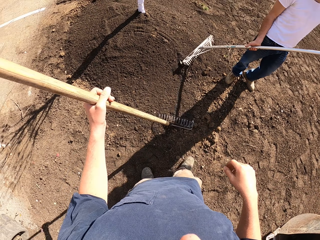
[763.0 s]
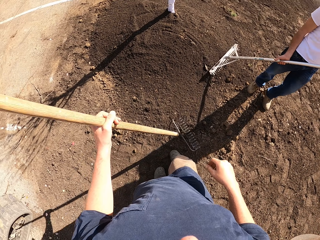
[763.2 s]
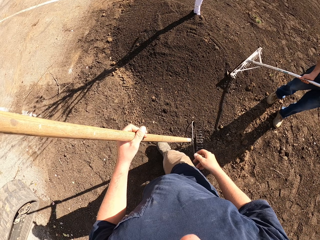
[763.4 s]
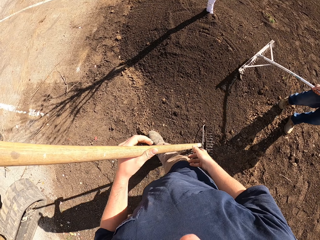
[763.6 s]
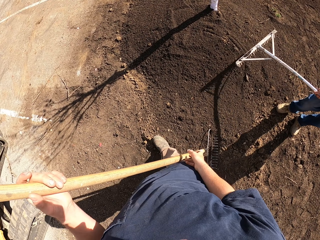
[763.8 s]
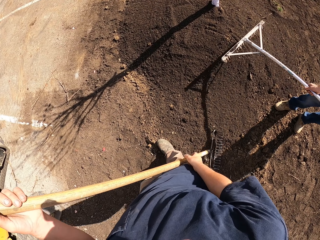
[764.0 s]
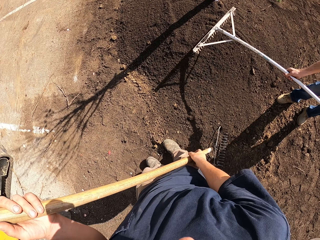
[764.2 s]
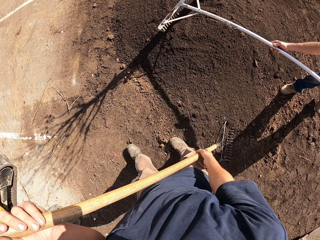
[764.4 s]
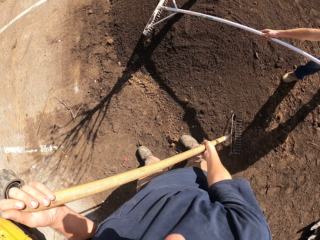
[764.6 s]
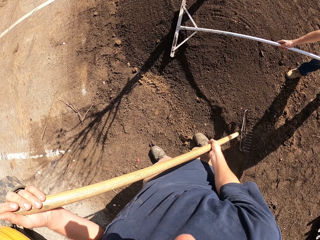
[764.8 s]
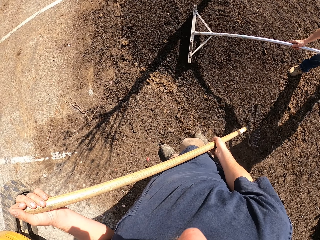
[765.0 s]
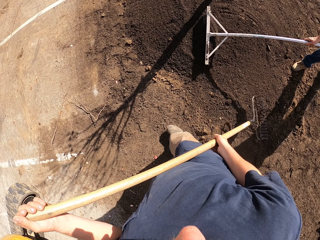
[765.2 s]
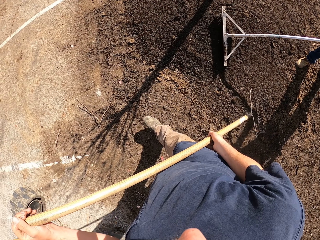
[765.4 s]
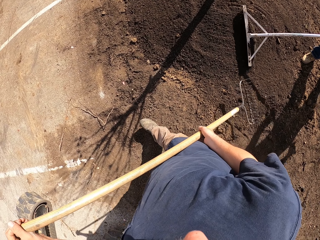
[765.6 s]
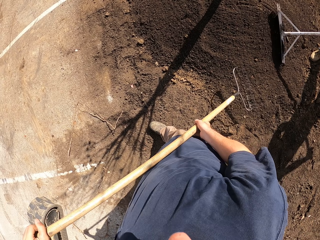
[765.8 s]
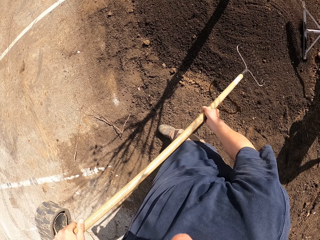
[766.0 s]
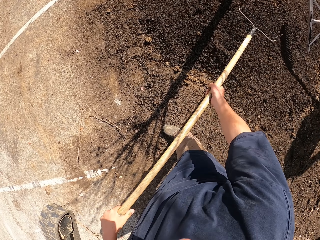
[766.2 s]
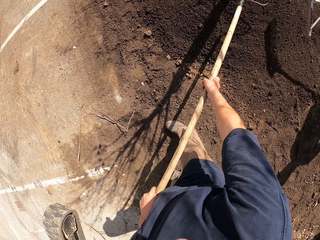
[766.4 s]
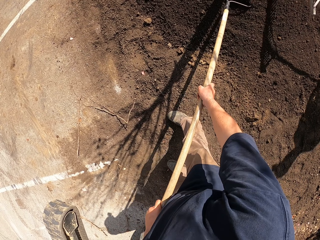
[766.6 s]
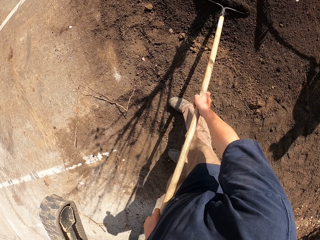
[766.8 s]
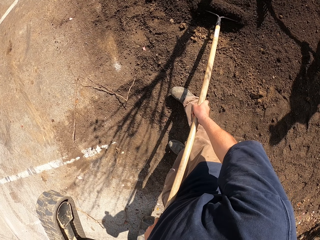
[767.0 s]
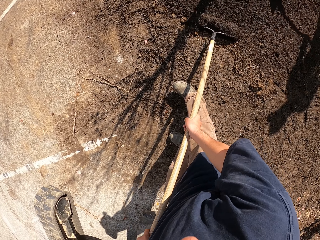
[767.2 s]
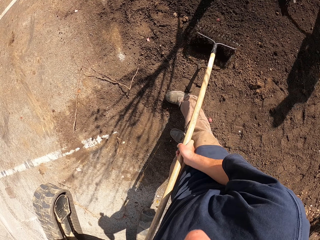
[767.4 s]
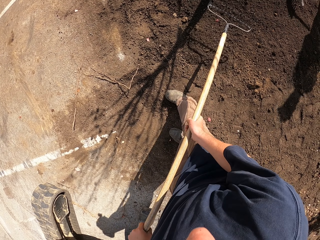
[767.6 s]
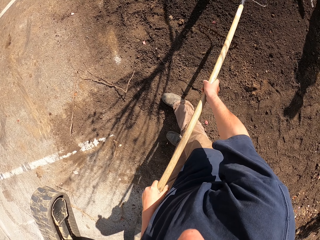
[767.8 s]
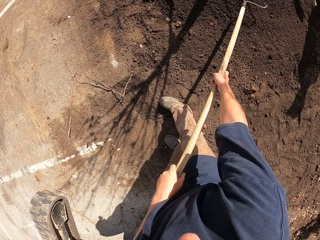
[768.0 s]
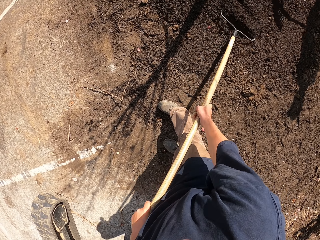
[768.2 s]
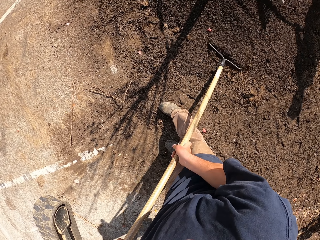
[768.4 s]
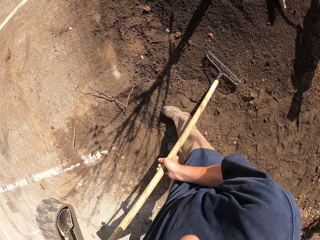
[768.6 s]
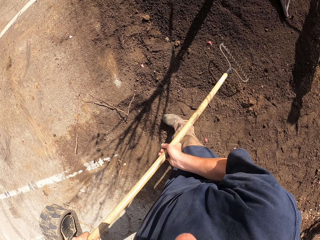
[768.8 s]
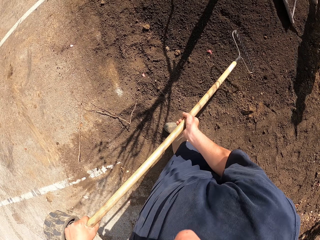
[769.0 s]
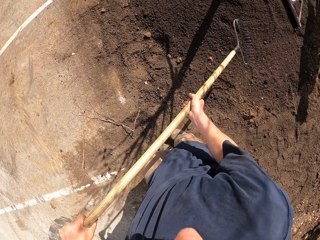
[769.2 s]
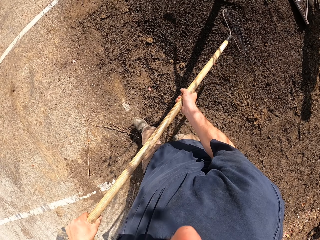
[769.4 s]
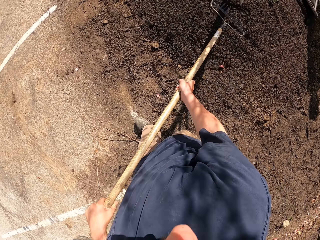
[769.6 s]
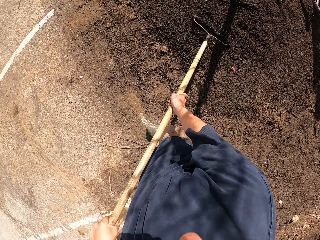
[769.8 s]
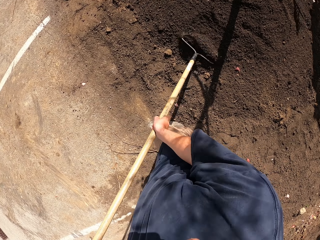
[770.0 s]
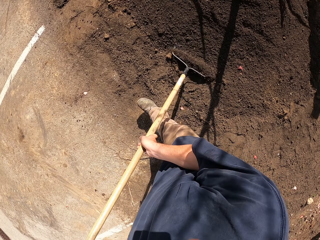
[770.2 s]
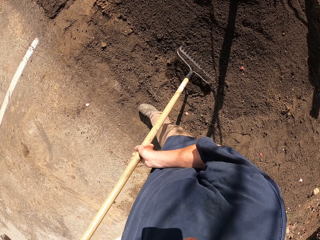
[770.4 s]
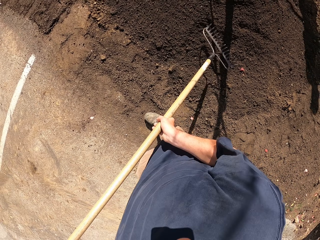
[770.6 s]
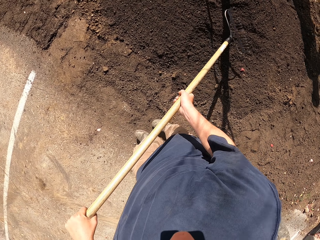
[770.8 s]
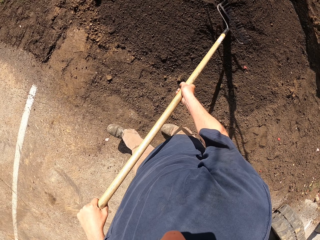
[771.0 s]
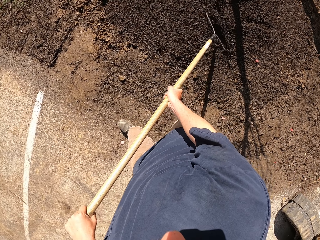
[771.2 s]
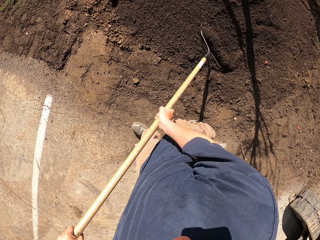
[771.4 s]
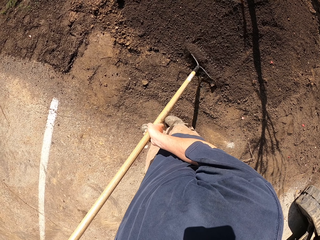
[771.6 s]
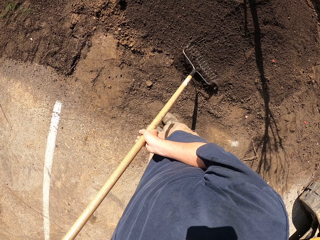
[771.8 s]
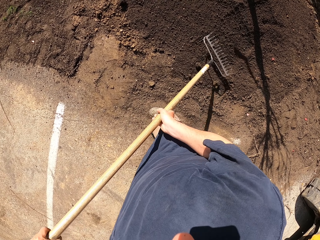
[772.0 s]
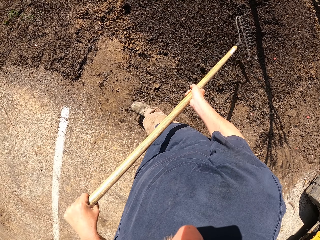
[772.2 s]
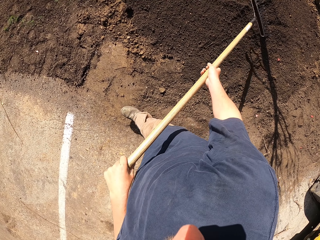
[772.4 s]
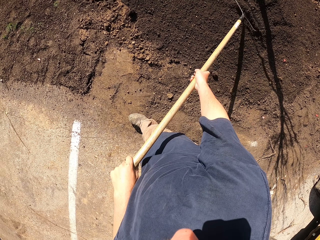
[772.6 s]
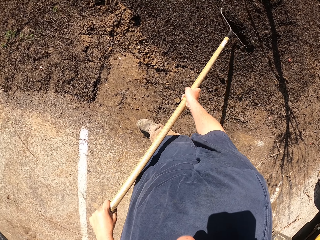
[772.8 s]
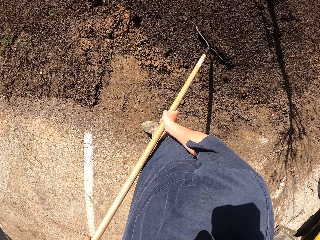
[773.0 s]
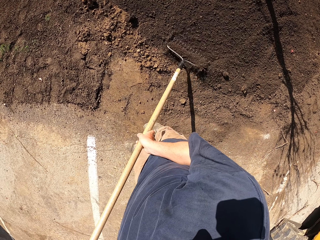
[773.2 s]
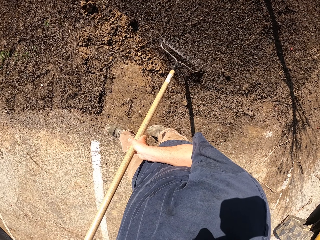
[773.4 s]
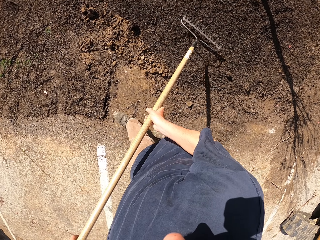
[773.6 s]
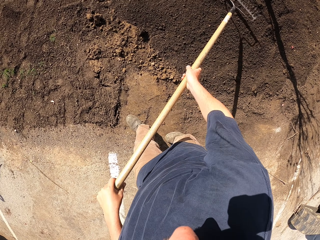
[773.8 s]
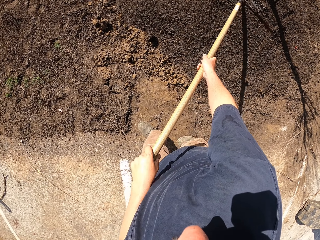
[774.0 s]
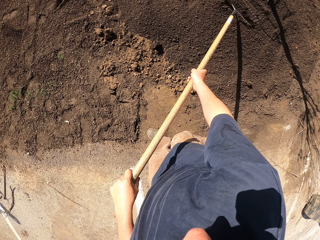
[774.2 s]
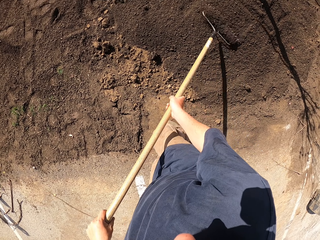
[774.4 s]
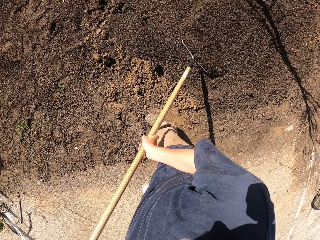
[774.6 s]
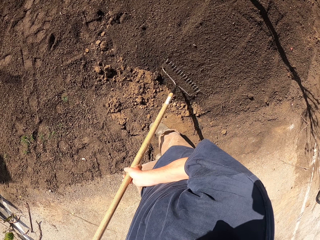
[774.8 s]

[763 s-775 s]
The camera wearer turns the rake. They hold the rake with both hands. They walk. They spread the soil with the rake.

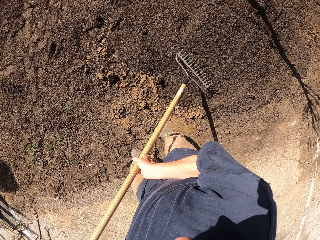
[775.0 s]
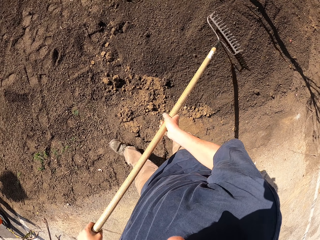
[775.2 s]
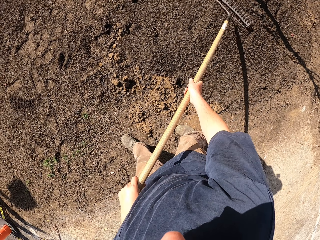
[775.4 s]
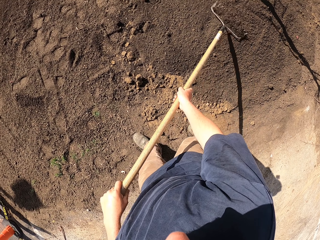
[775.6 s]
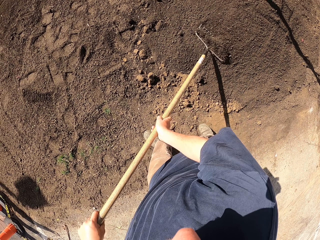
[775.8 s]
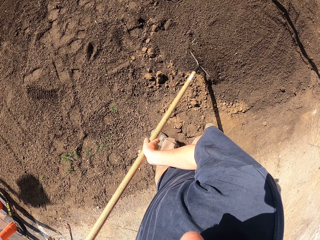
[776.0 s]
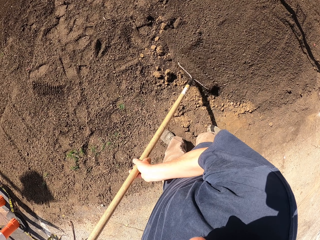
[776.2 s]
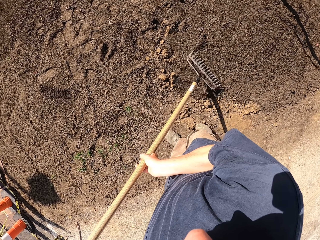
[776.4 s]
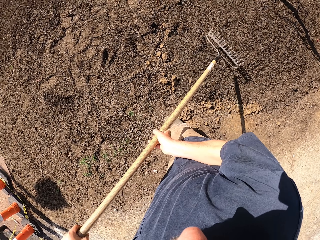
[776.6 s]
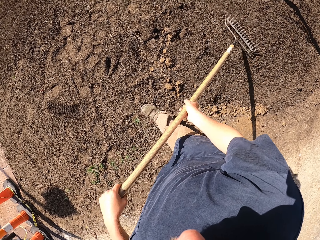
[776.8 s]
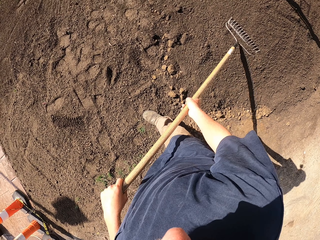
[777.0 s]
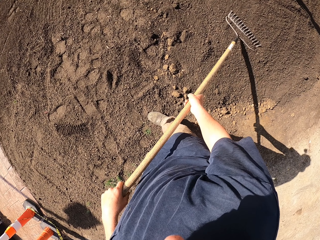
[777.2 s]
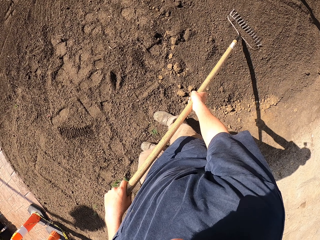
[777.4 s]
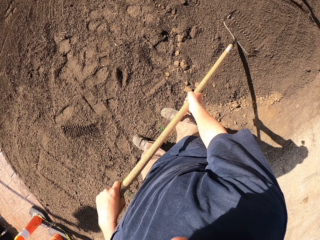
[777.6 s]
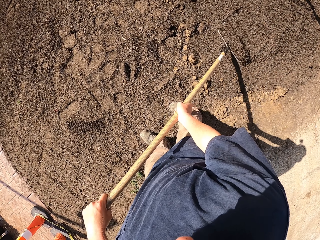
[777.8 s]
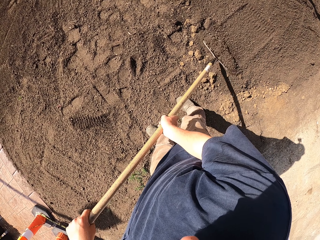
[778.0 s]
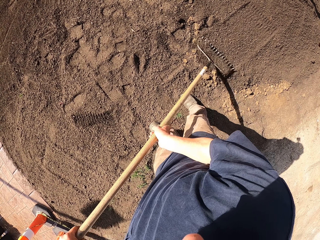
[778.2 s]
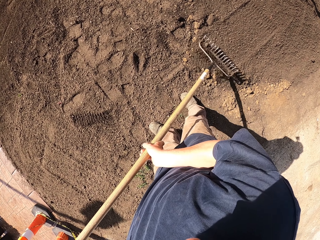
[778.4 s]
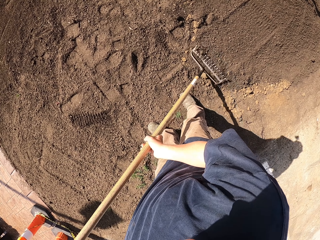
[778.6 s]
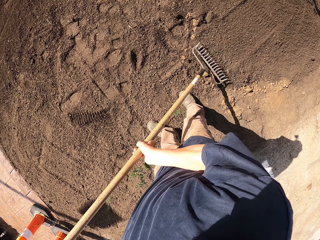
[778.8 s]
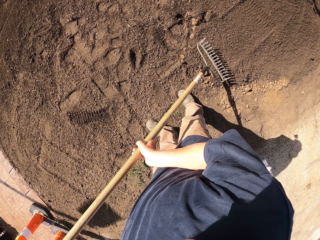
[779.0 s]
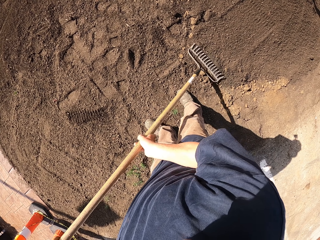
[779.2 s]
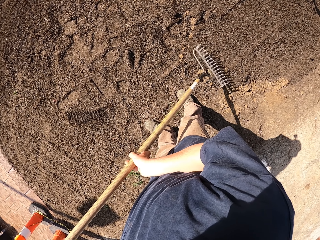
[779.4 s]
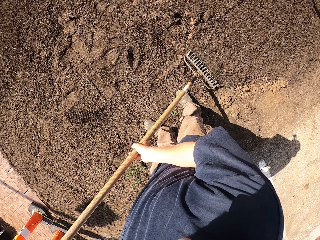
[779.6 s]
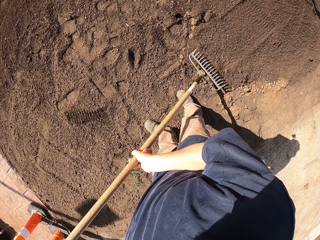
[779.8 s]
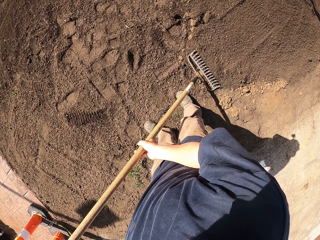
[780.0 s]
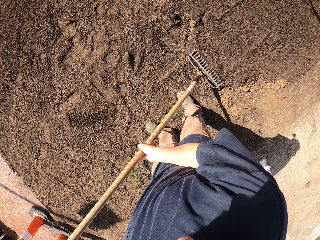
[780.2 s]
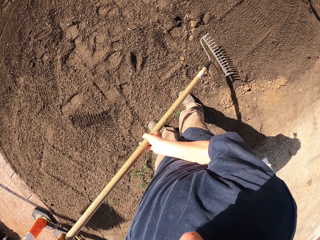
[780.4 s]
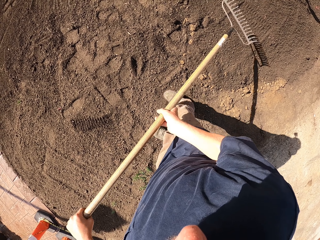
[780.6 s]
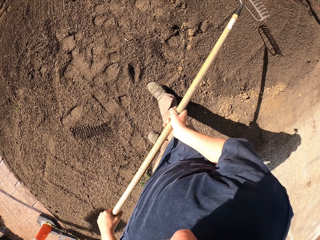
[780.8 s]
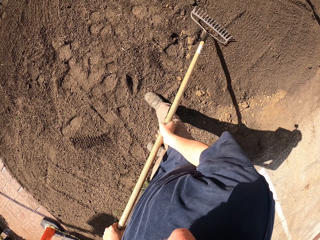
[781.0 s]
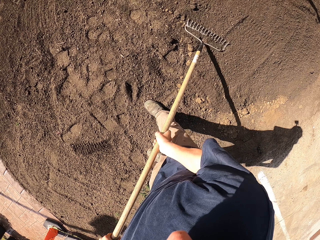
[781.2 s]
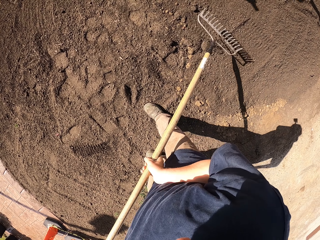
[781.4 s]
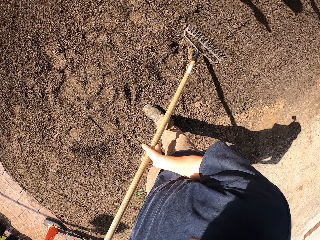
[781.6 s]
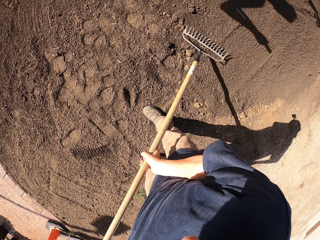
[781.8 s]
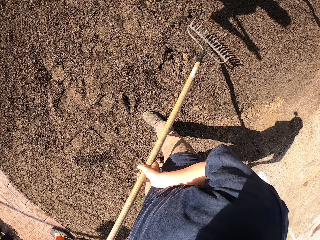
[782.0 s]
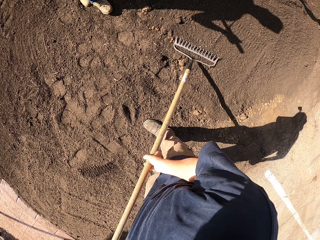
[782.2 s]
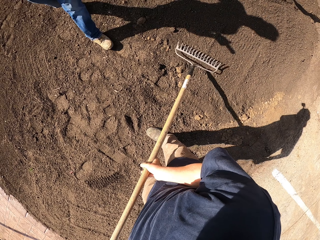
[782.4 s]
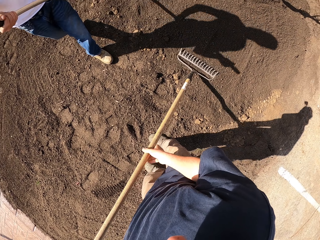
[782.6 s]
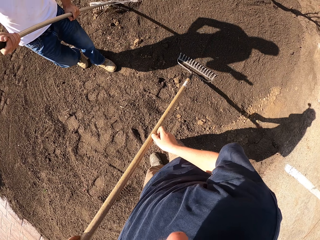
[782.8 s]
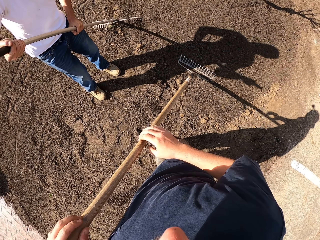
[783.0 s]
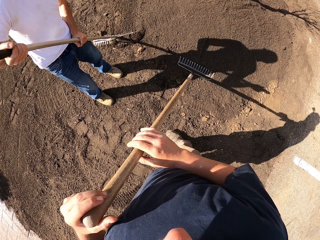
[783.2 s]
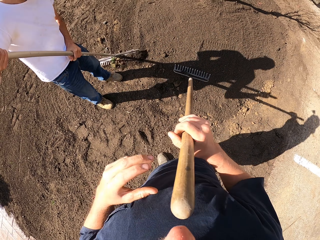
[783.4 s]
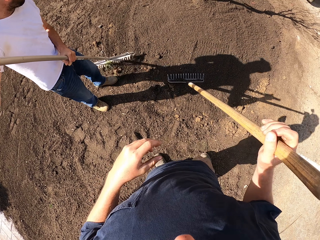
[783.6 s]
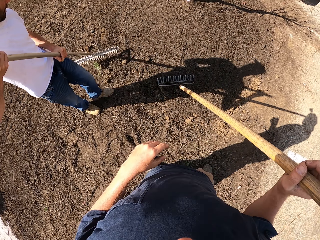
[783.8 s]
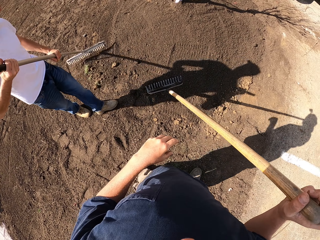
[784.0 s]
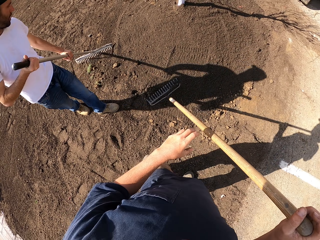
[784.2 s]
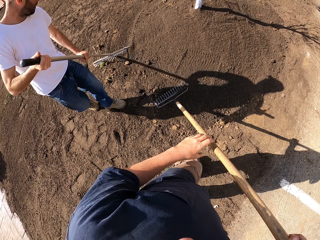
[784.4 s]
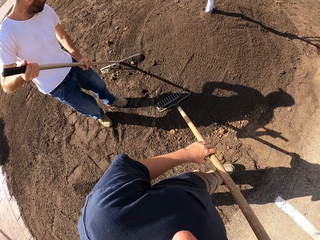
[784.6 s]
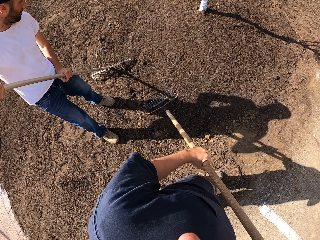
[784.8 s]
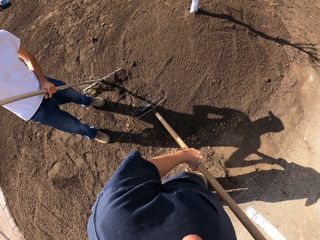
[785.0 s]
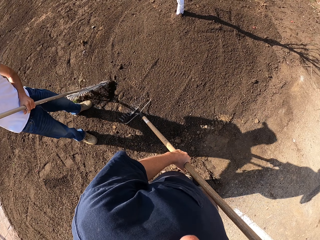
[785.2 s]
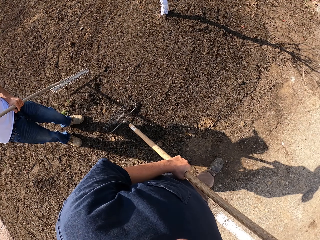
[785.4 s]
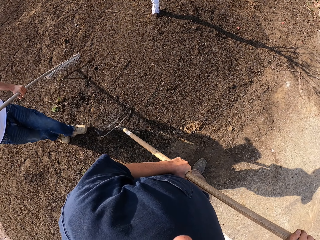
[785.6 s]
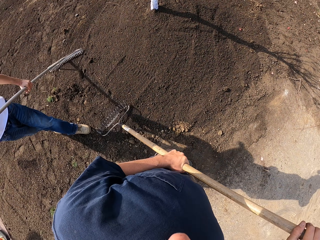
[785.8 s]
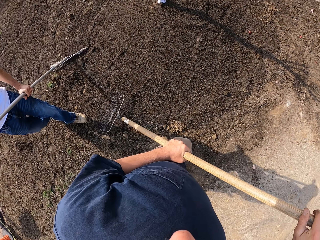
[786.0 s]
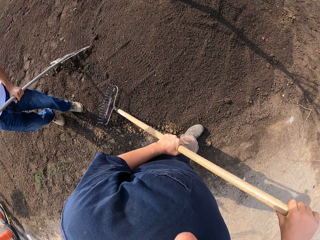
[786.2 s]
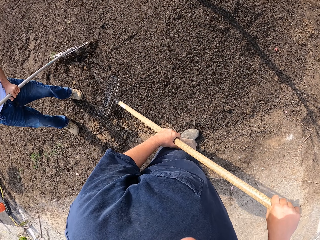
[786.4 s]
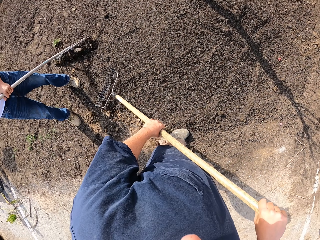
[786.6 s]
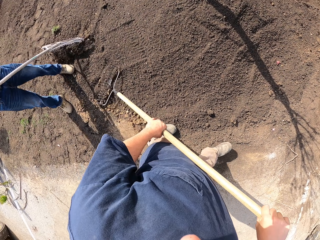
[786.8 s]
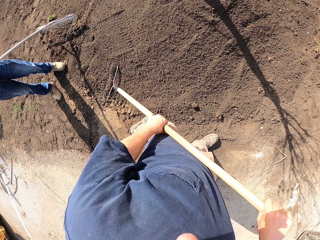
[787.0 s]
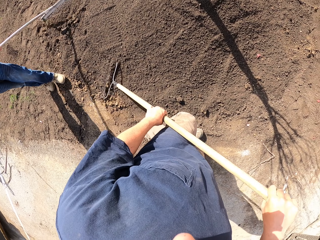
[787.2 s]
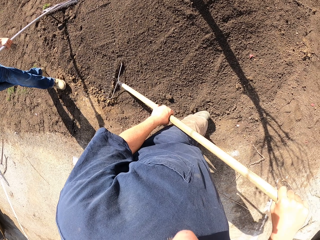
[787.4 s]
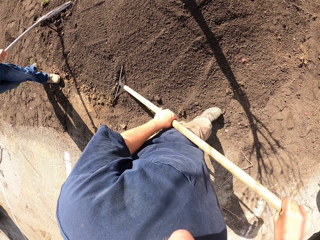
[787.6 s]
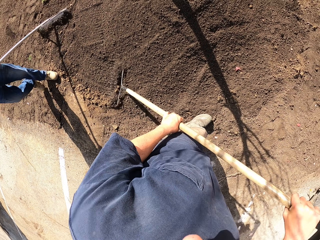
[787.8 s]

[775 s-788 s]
The camera wearer hits the soil with a rake. They turn the rake and move away. A man moves towards the camera wearer. The camera wearer holds the rake with both hands. They spread the soil with the rake.
